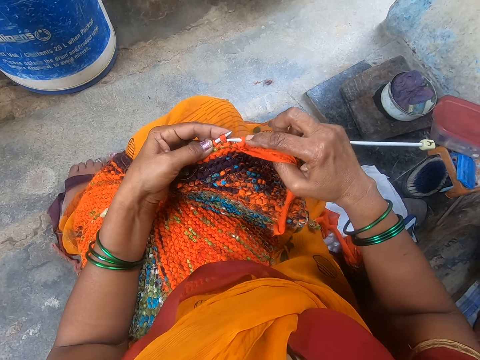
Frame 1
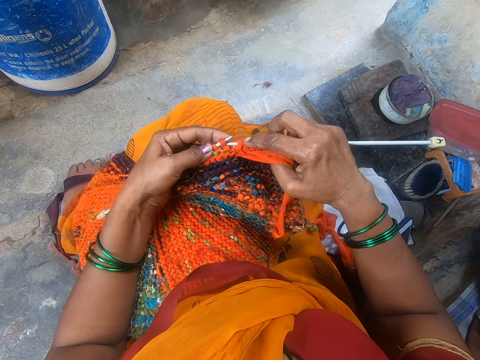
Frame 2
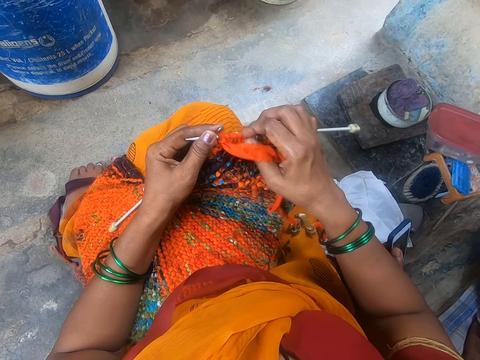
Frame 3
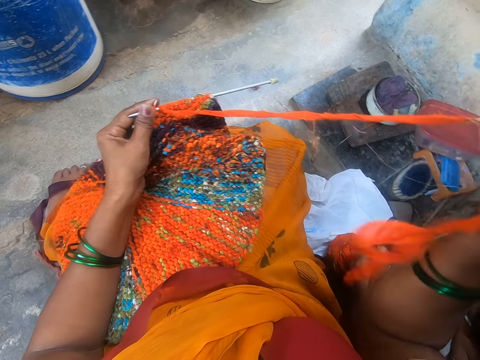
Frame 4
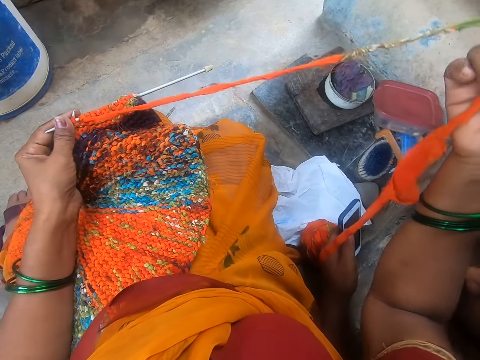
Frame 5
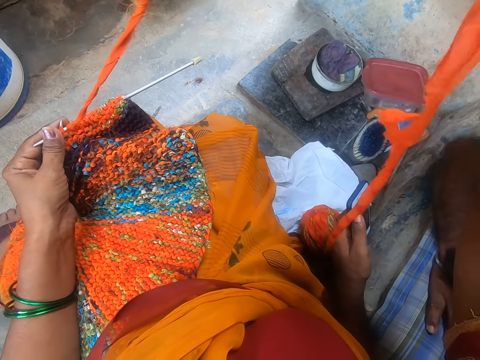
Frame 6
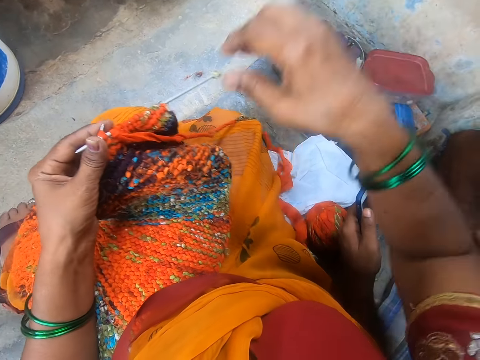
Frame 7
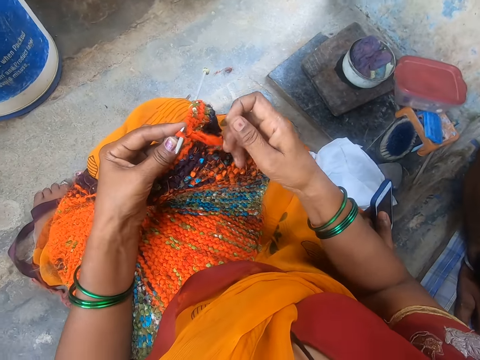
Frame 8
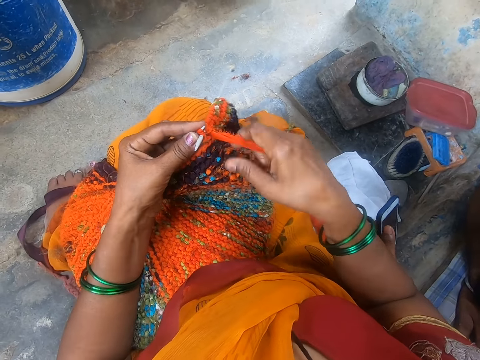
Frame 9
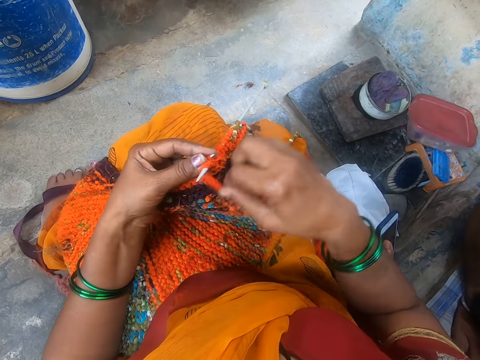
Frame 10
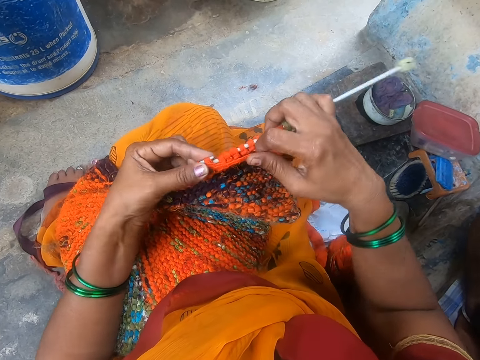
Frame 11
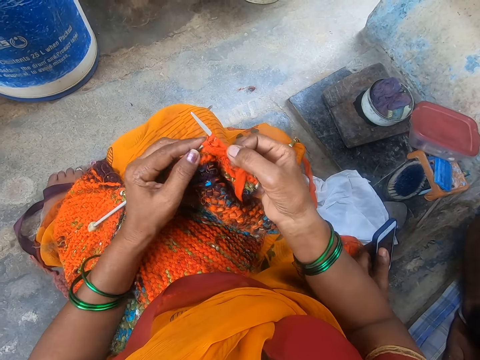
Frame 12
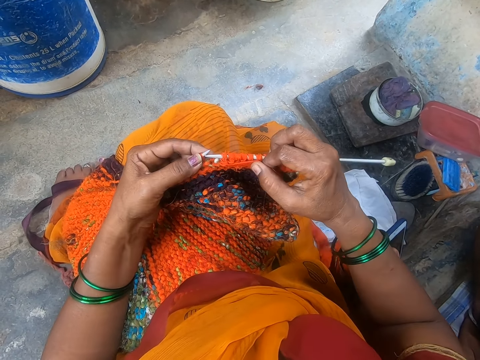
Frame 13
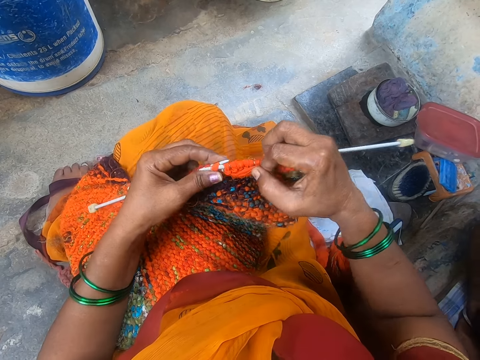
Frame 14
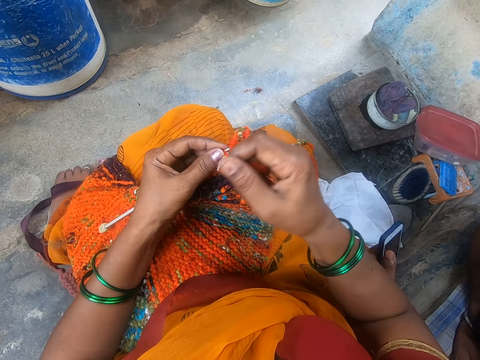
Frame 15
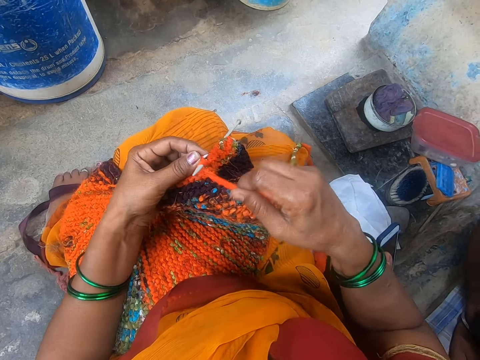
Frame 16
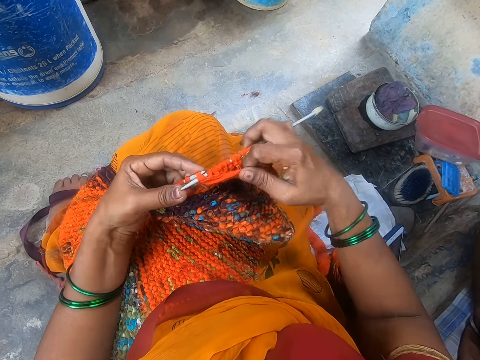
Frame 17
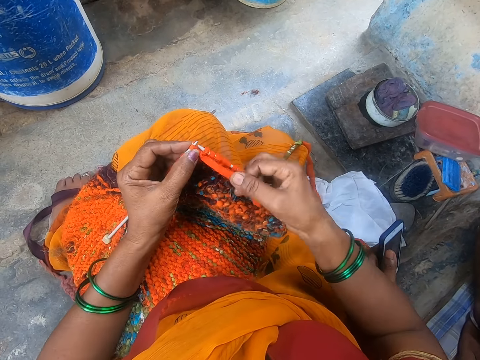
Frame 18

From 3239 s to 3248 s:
The camera wearer adjusts the yarn. They stretch the fabric, knit the fabric with the crochet hook, and sew the fabric.

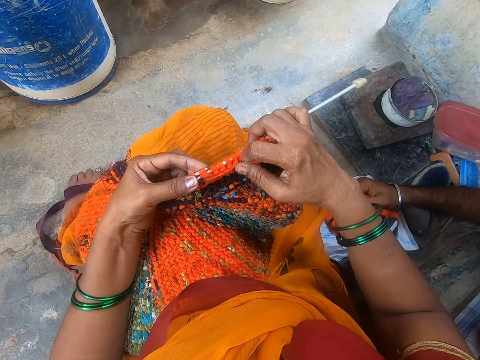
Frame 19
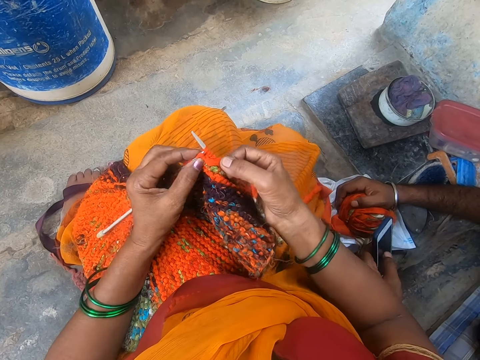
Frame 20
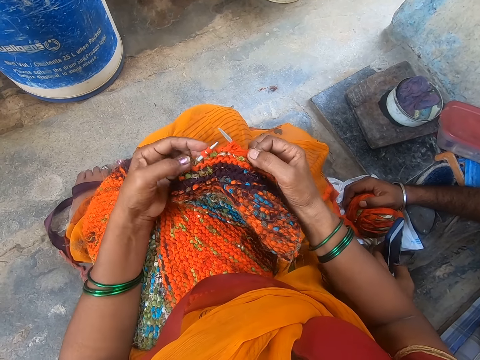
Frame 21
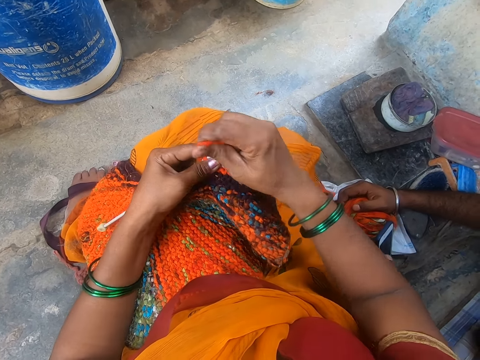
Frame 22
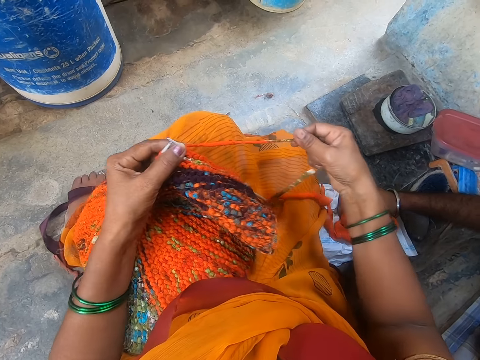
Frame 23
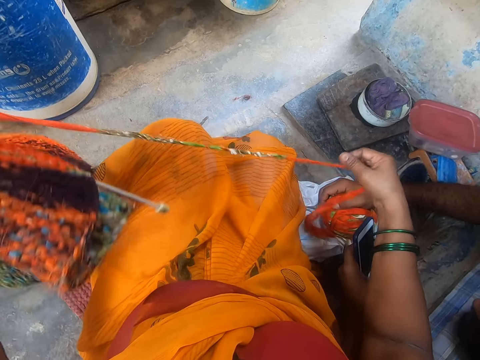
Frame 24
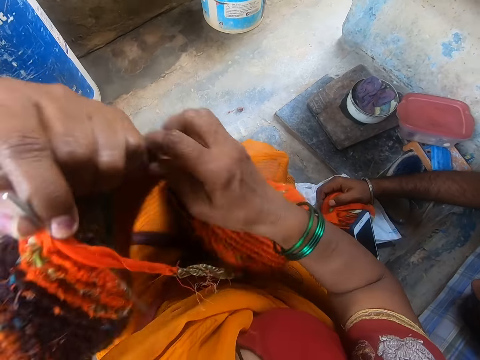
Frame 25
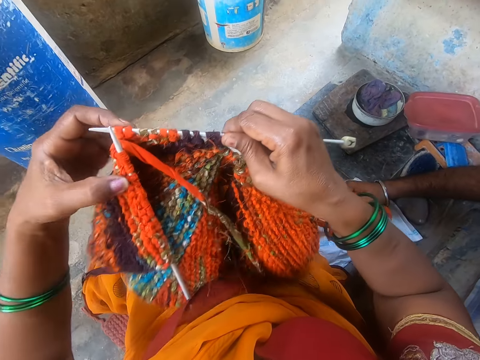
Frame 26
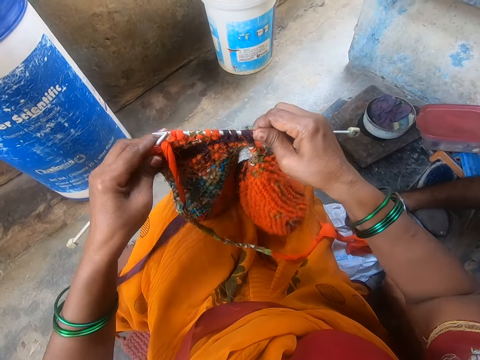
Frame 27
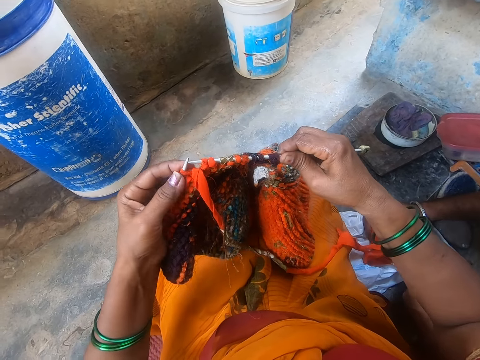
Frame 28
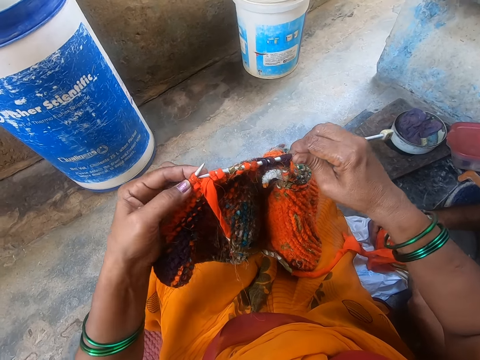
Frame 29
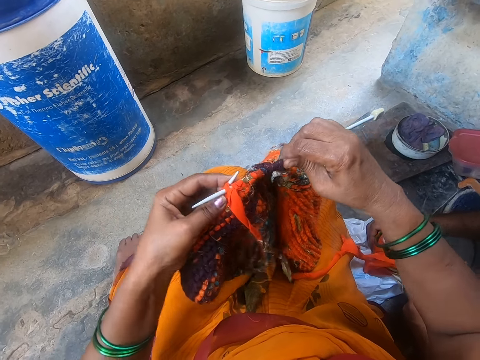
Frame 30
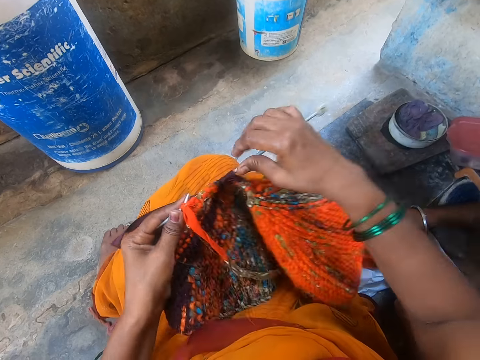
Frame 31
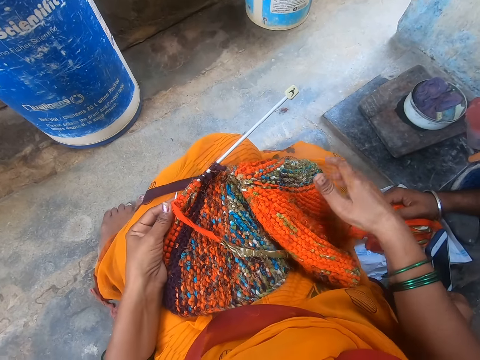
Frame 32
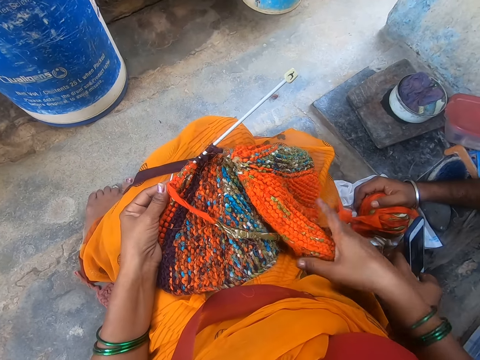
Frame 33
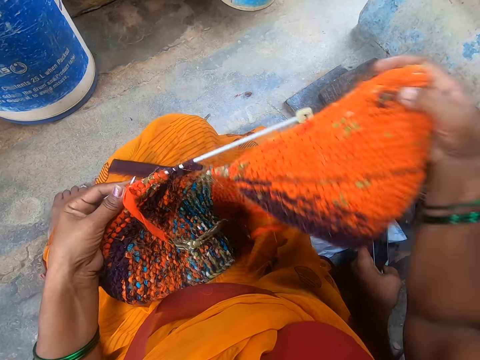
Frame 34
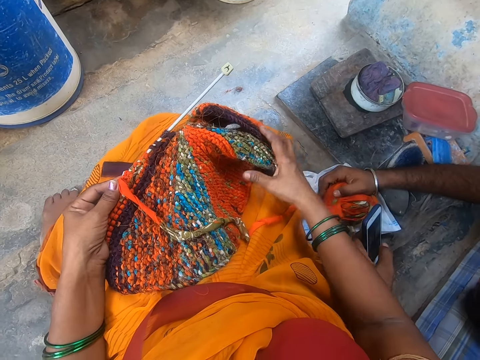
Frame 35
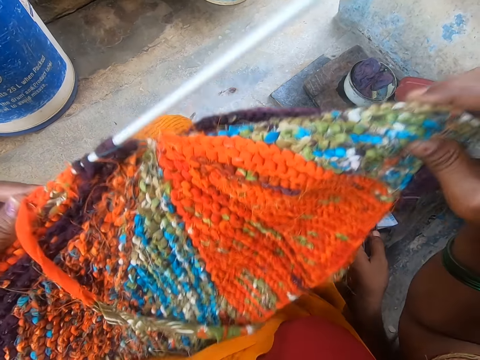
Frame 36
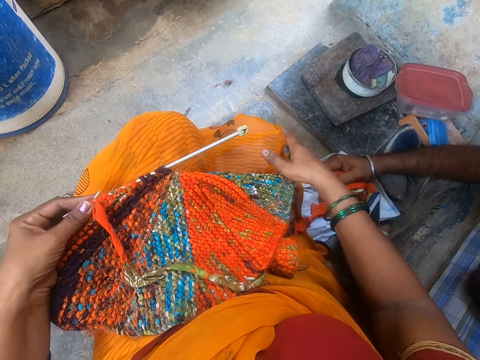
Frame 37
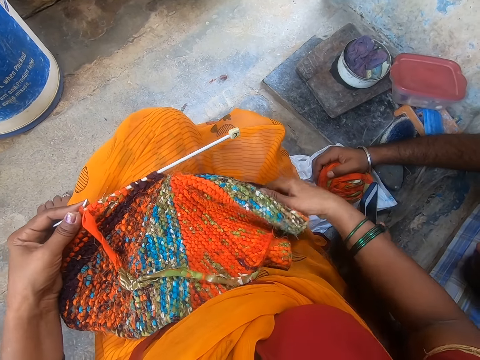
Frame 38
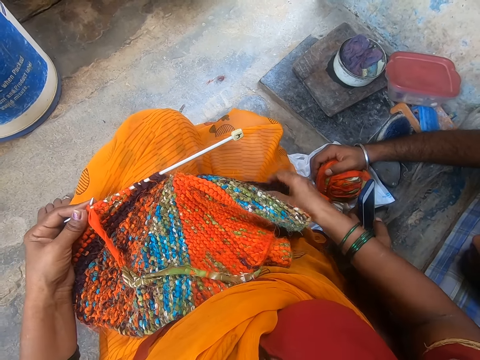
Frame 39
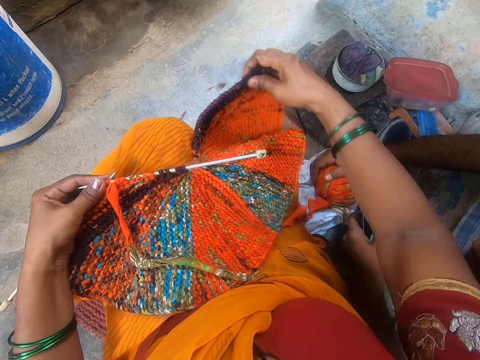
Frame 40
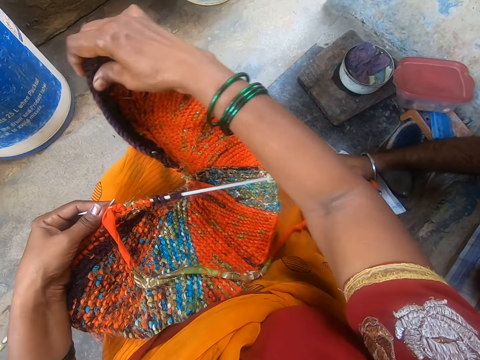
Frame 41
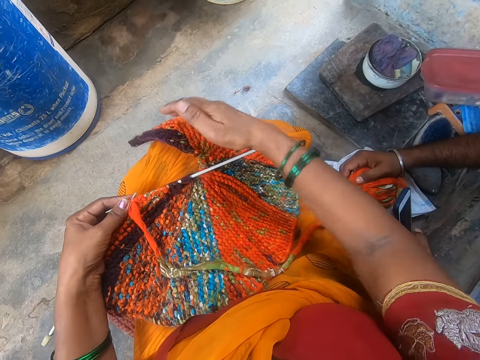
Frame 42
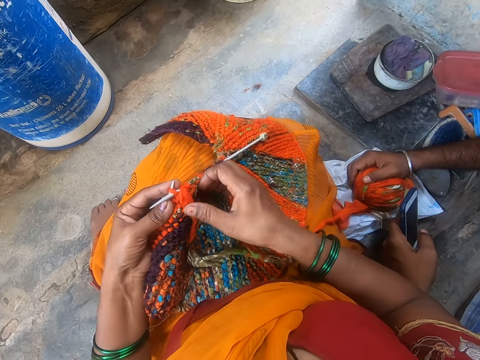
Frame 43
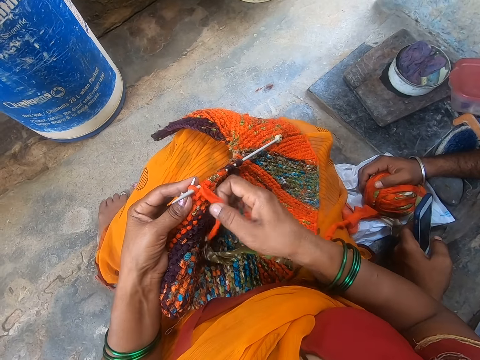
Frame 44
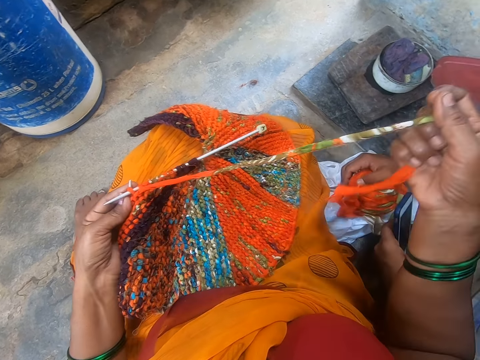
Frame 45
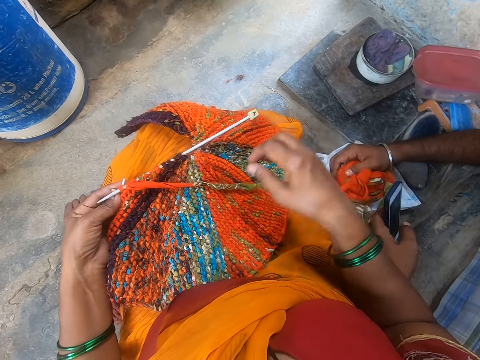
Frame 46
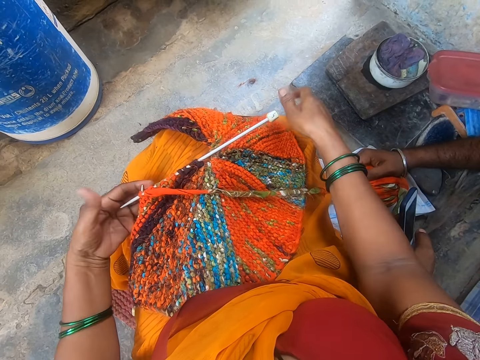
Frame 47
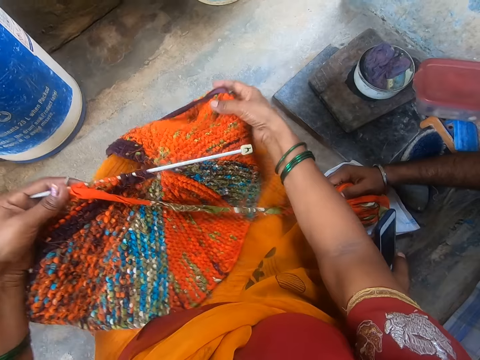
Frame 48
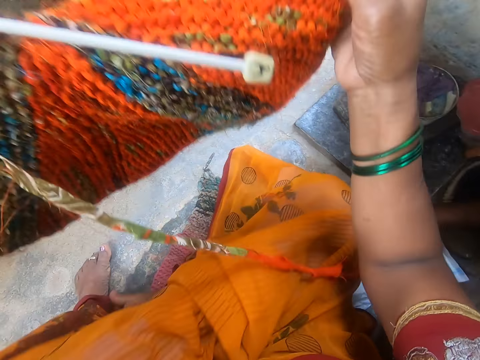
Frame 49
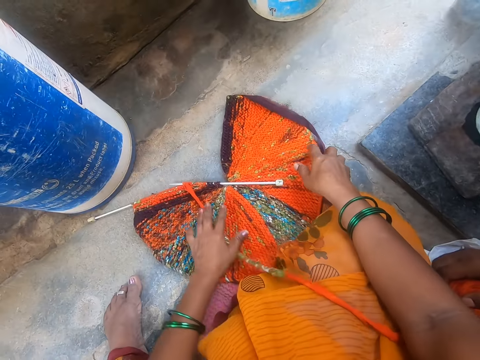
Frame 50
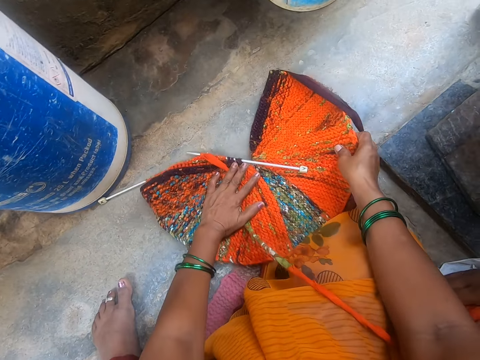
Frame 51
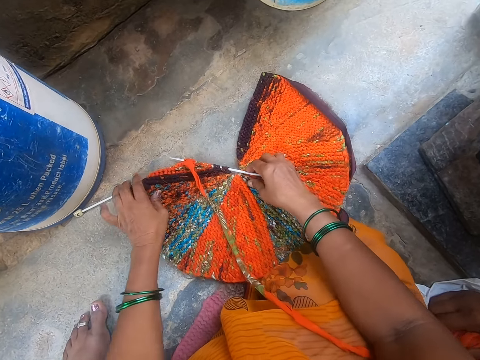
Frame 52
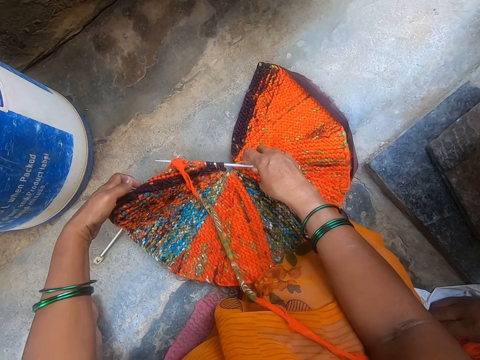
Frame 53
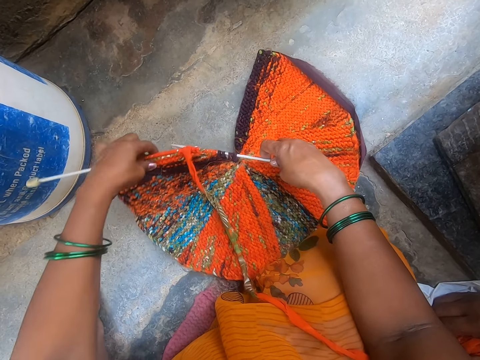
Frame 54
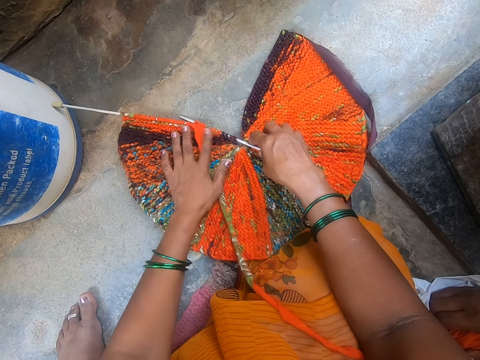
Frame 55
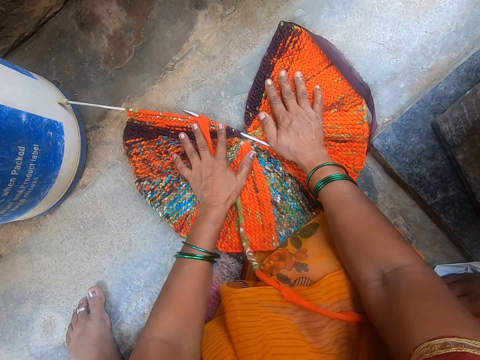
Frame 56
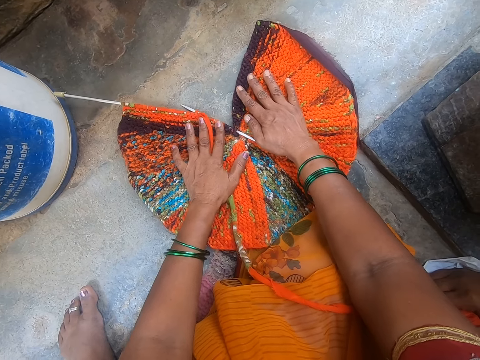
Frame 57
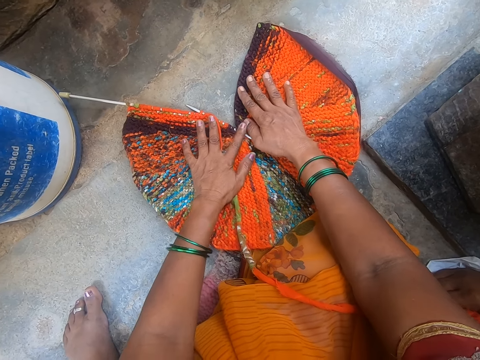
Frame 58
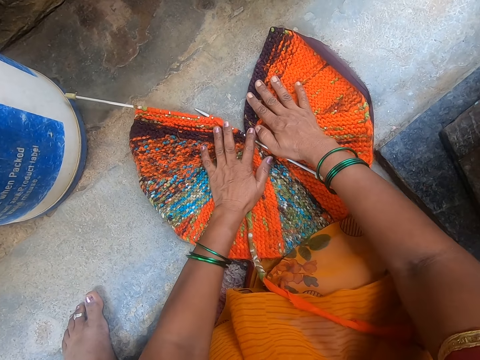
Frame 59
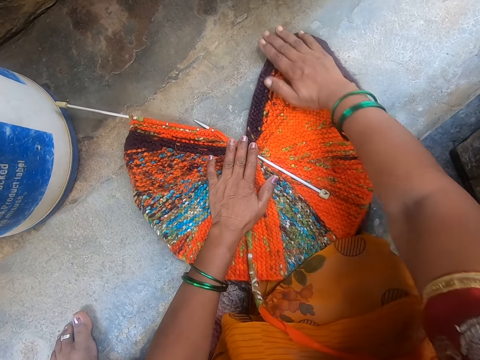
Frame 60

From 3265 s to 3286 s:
The camera wearer adjusts the yarn. They stretch the fabric and knit the fabric with the crochet hook. They adjust the position of the fabric. They stretch the fabric. They put the fabric down. They adjust the position of the fabric. They spread the fabric down.
